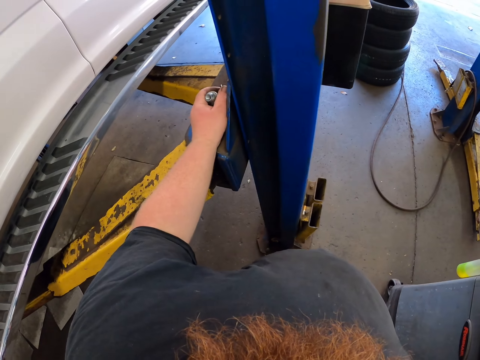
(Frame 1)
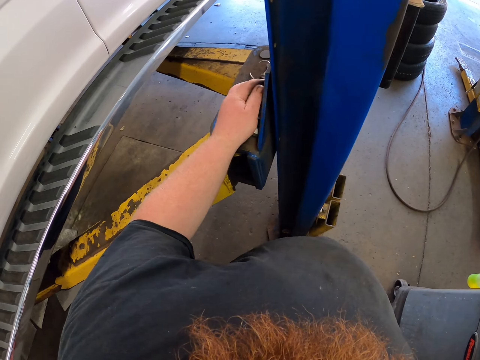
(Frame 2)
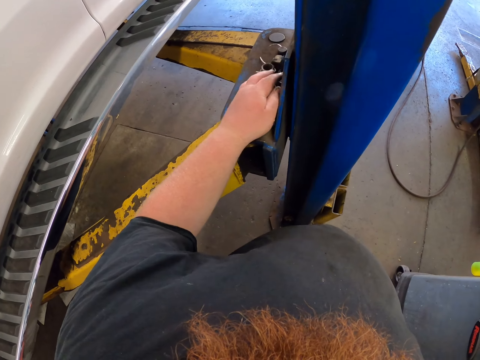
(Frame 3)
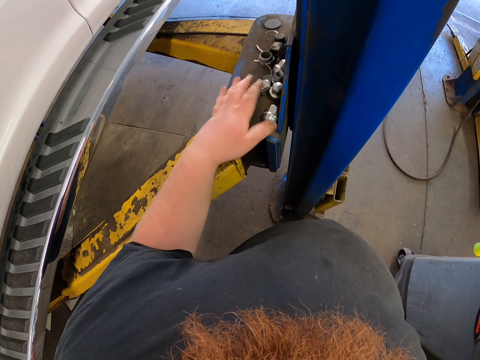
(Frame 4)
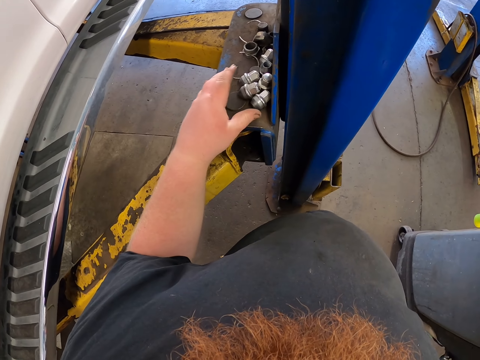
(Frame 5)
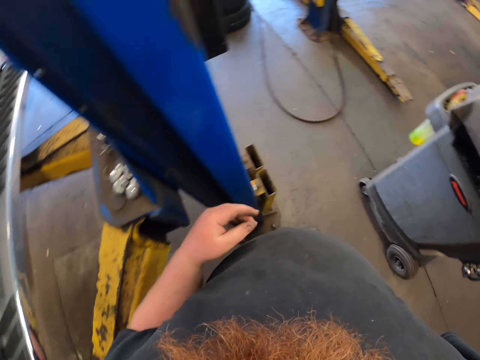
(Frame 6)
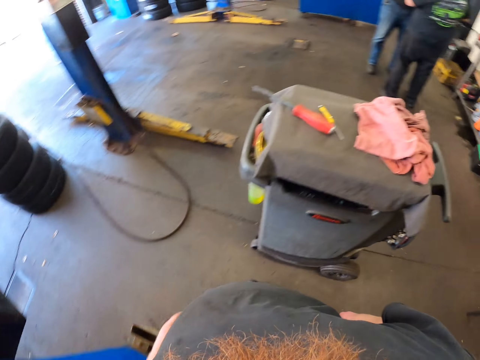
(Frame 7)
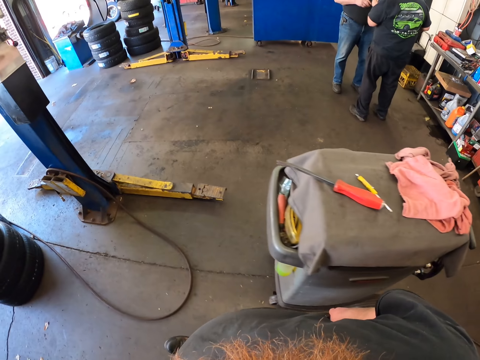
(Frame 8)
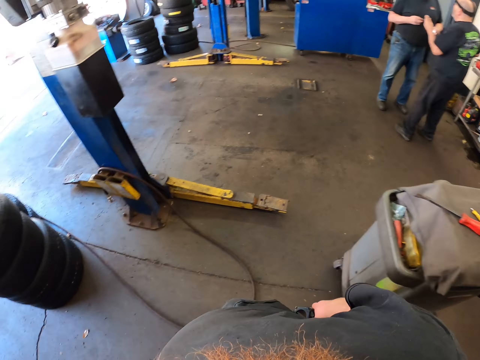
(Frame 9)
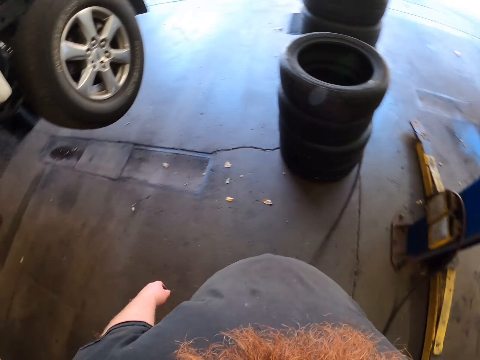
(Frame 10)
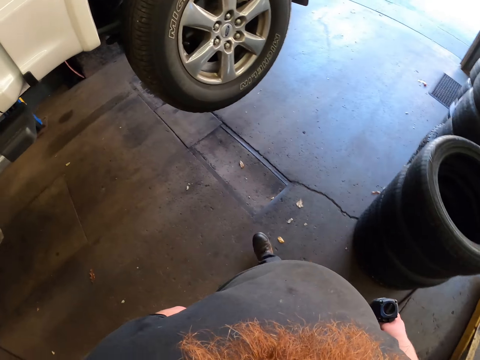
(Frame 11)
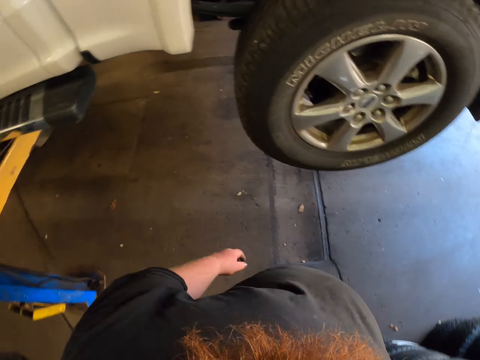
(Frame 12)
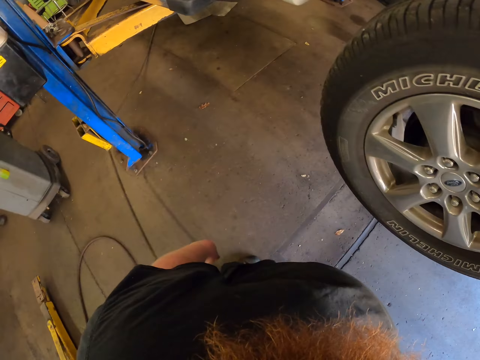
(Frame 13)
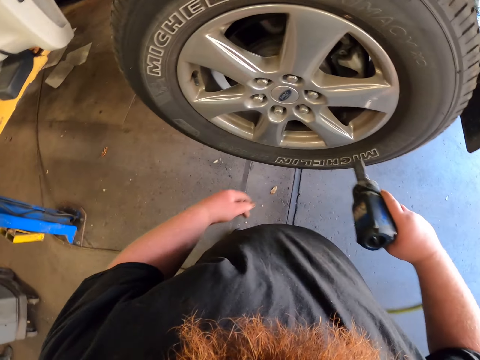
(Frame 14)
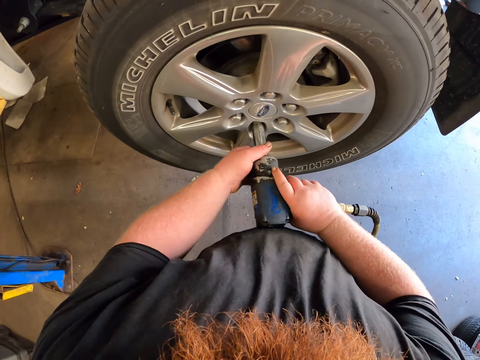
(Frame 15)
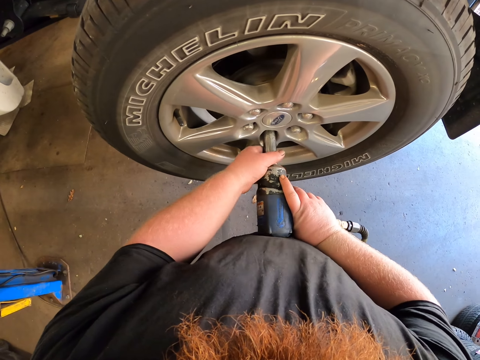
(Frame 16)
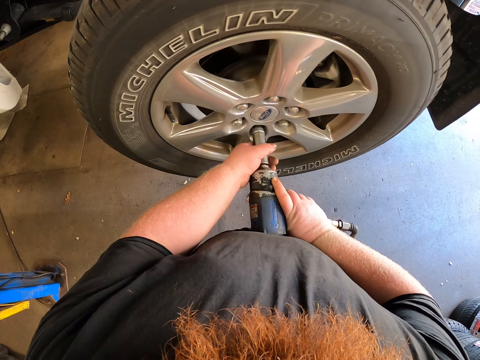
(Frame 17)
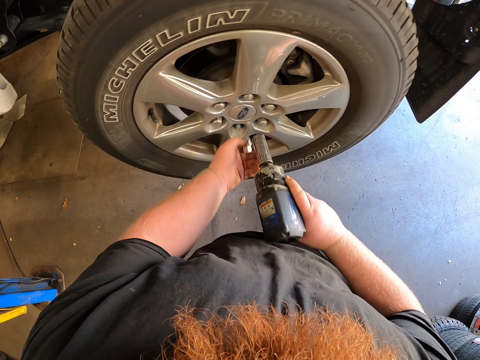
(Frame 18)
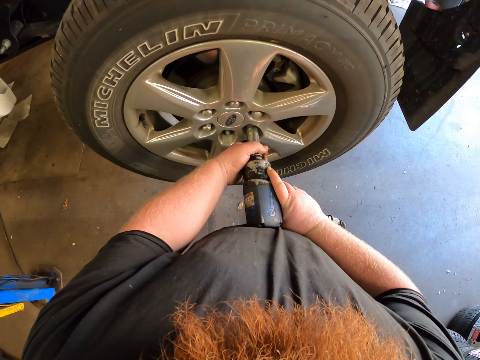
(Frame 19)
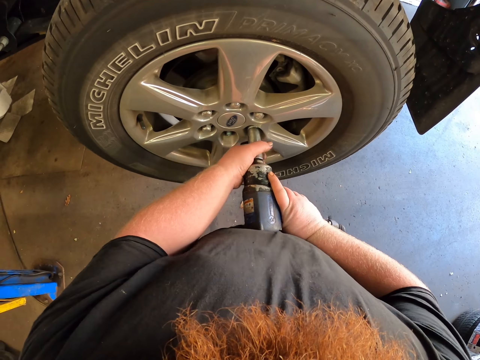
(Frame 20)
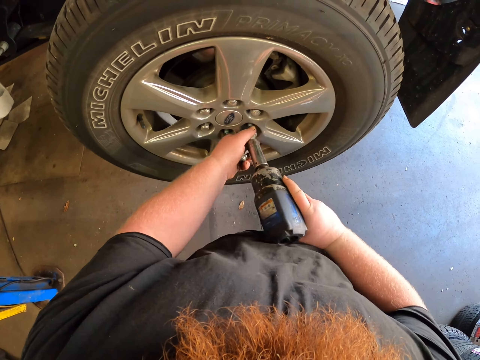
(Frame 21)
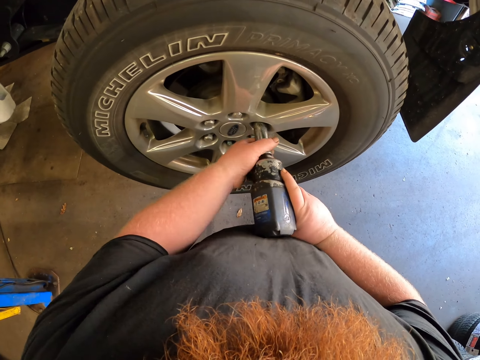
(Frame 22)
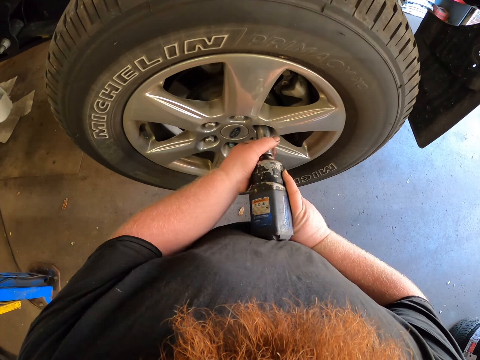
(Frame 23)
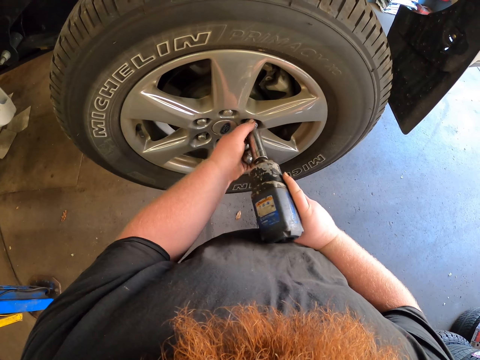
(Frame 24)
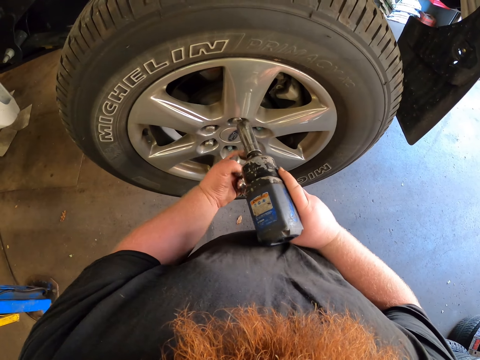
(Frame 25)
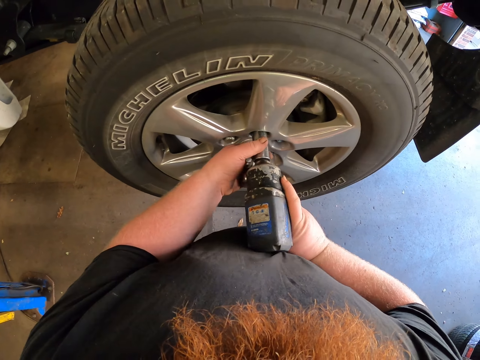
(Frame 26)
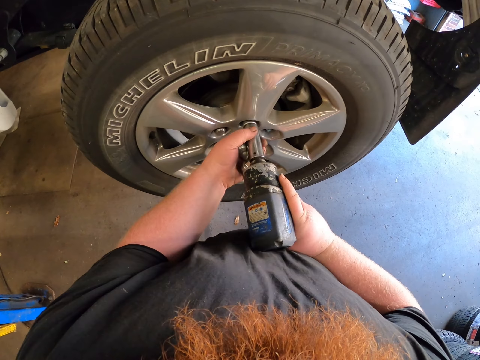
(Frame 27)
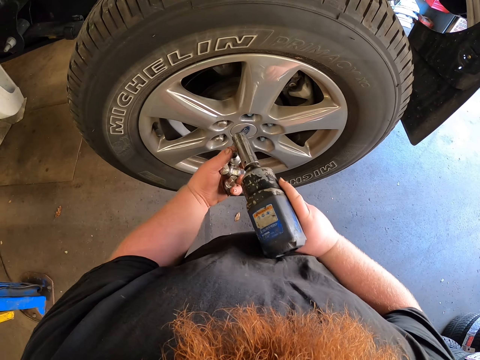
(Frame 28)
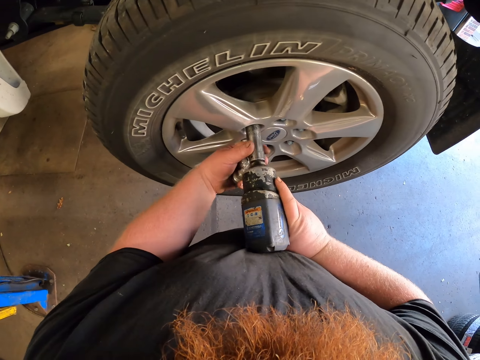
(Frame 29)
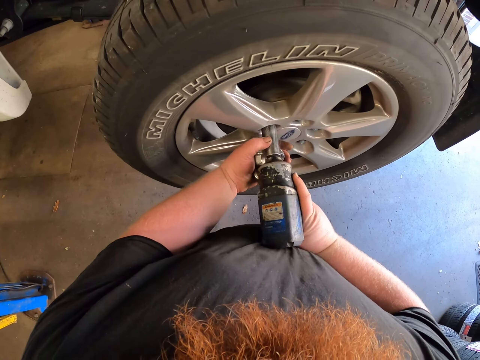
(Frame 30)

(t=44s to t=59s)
The camera wearer puts the nut on the metal. They walk in the room. They open the nuts with the impact wrench.

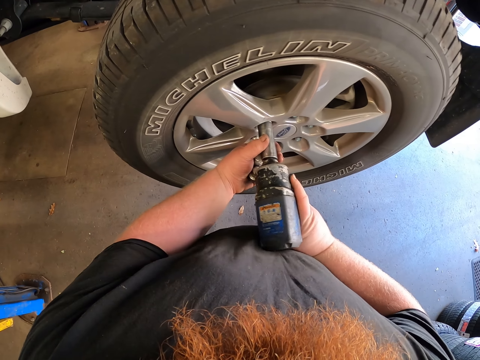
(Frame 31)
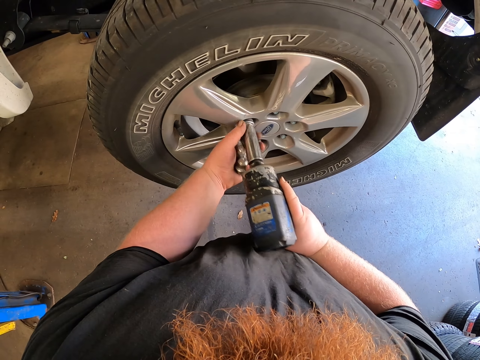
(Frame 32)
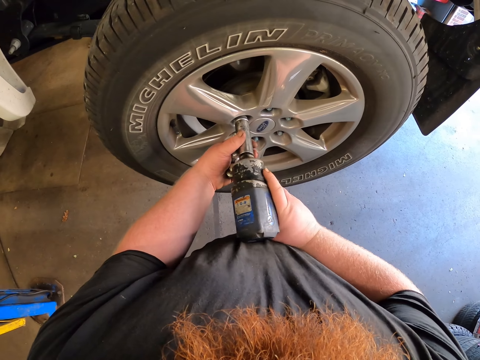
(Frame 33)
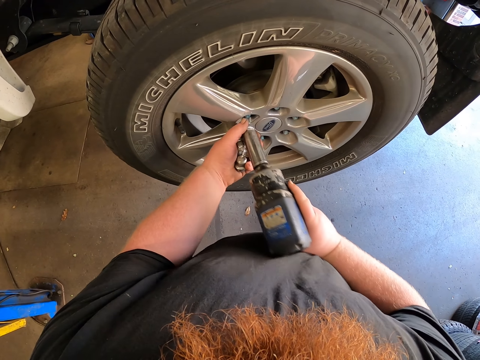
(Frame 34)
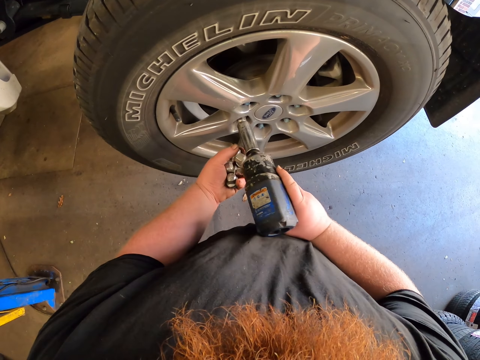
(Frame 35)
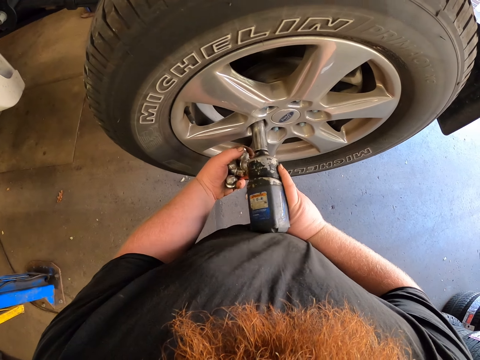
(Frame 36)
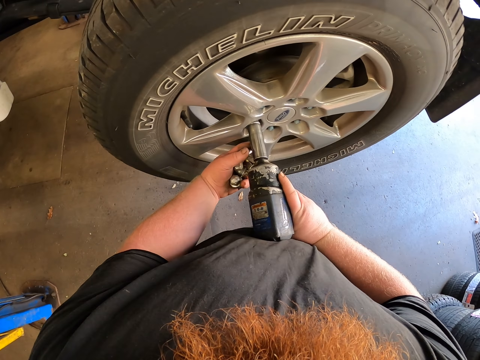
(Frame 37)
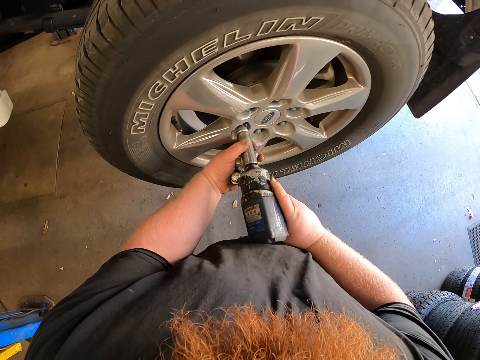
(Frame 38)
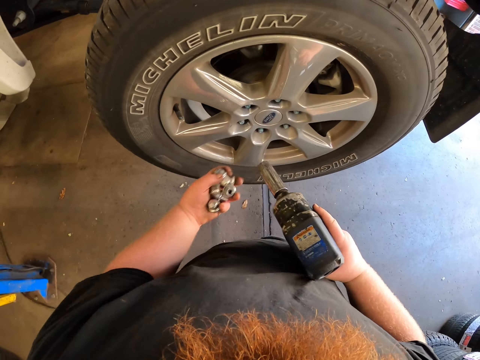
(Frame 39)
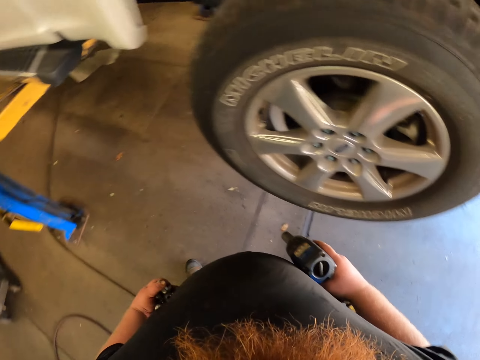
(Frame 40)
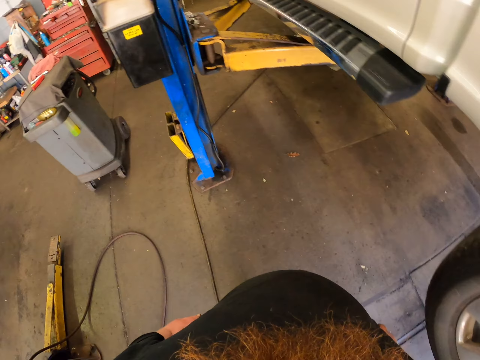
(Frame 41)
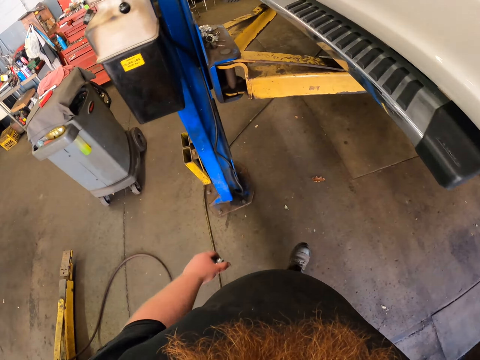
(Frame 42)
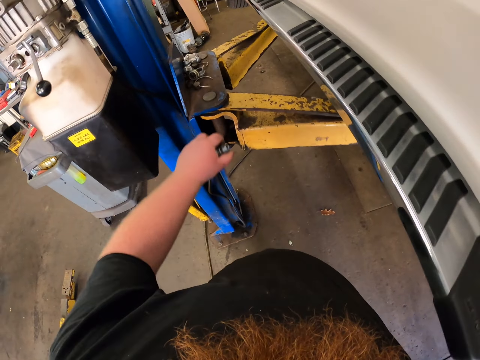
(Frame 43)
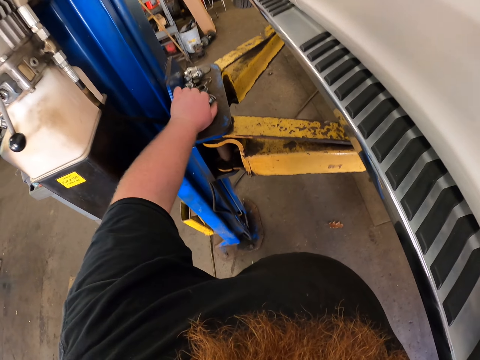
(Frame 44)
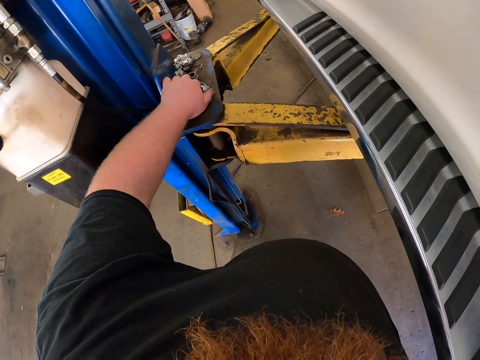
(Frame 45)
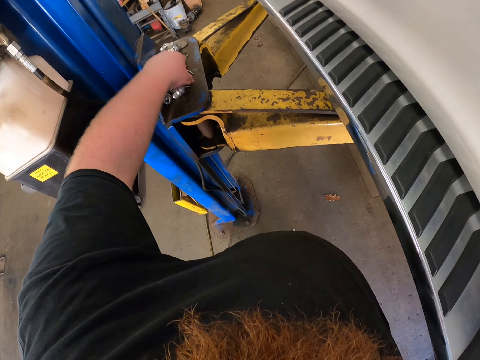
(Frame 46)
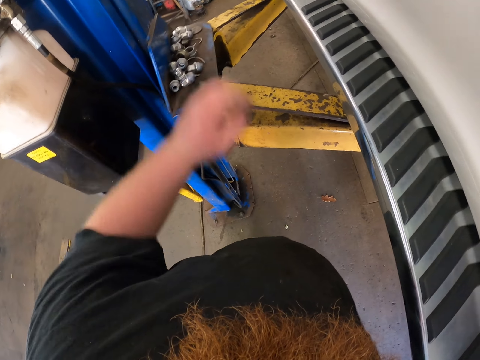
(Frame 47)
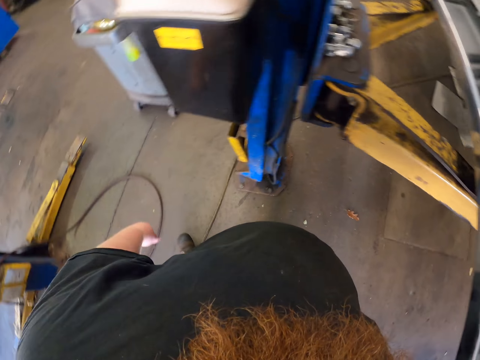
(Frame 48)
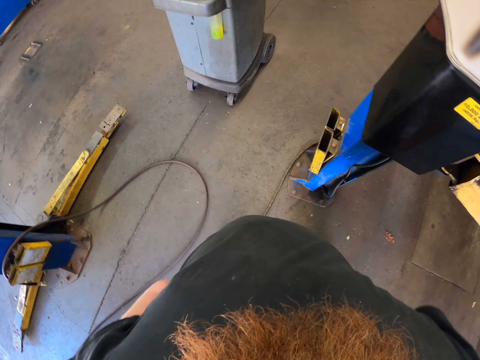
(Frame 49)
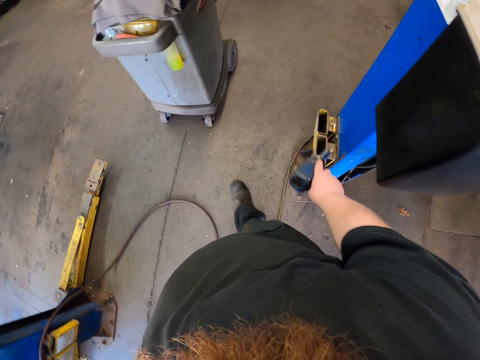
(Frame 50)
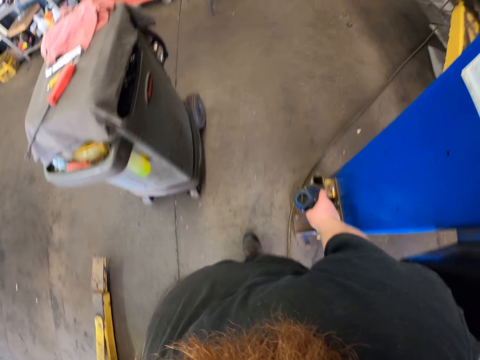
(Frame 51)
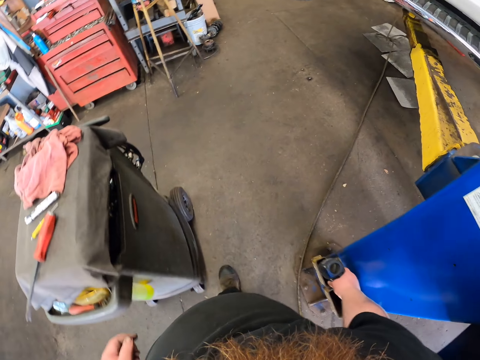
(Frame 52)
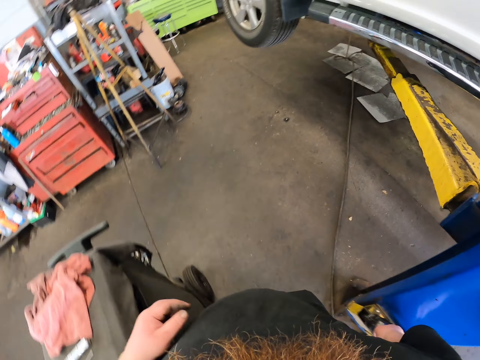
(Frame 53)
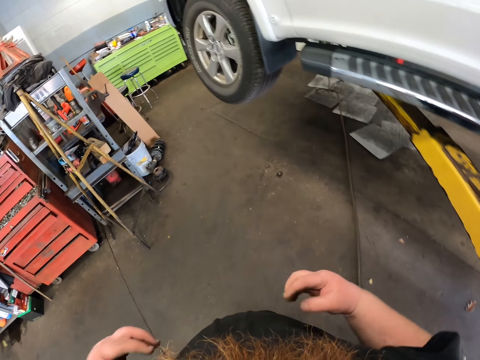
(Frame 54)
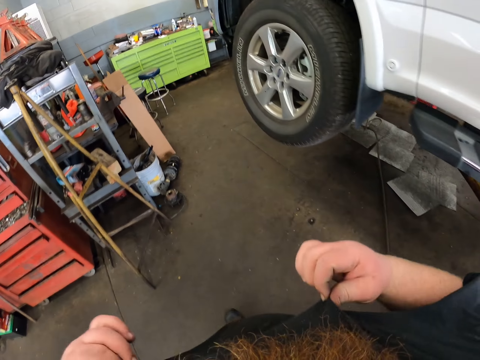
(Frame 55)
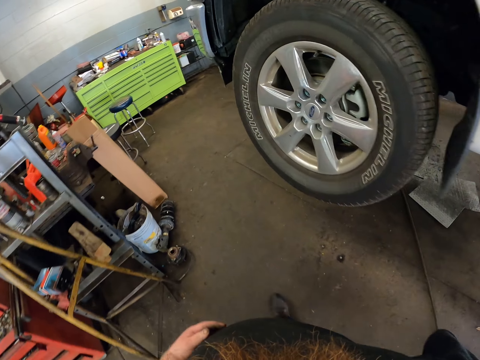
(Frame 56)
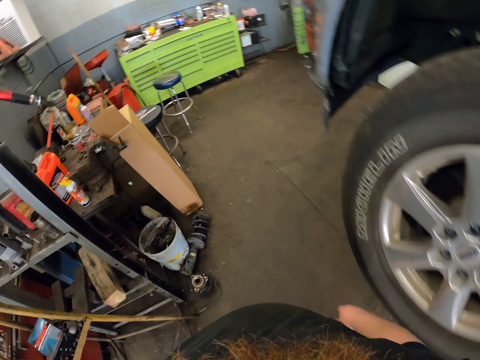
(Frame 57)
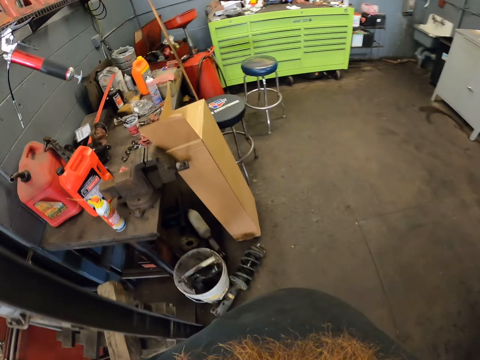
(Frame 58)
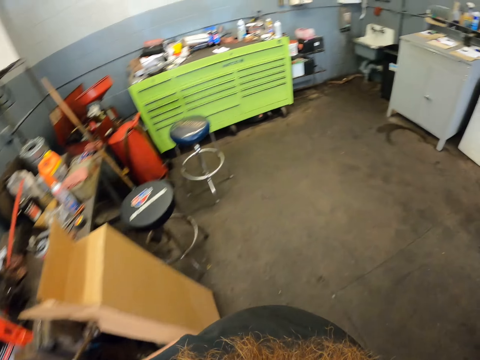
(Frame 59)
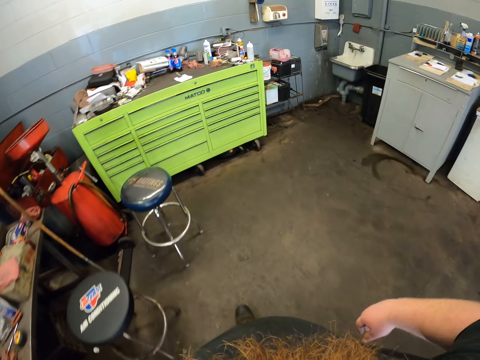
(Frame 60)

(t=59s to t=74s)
The camera wearer walks in the room. They put the nuts on the metal. They walk in the room. They put a drill down. They put the nuts on the metal. They walk in the room and adjust the shirt.
